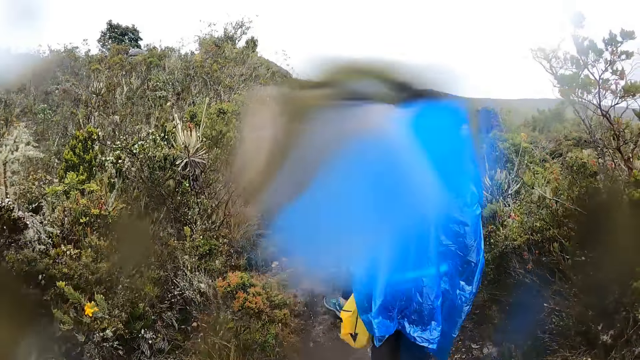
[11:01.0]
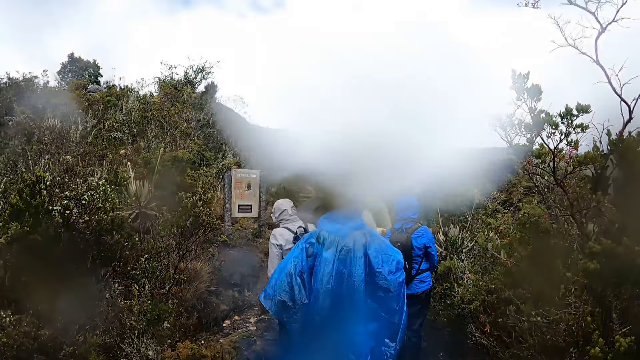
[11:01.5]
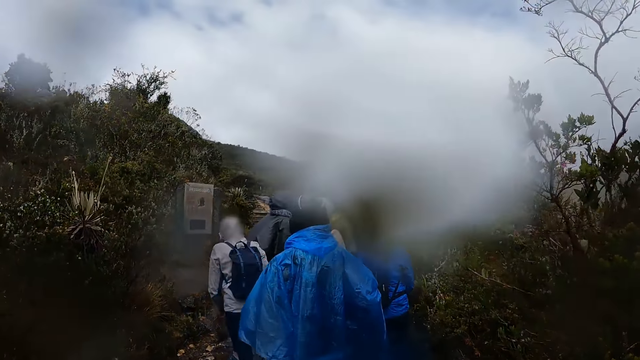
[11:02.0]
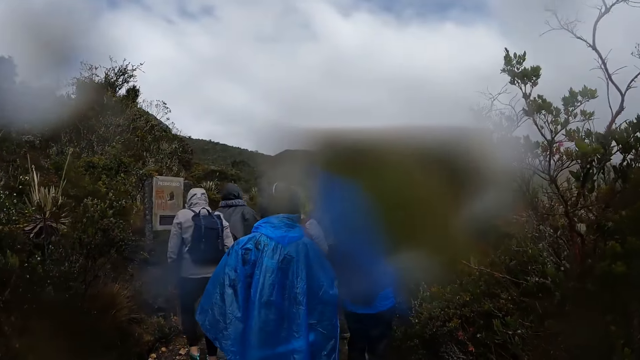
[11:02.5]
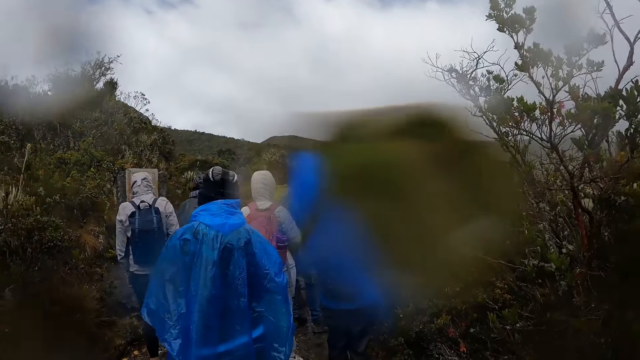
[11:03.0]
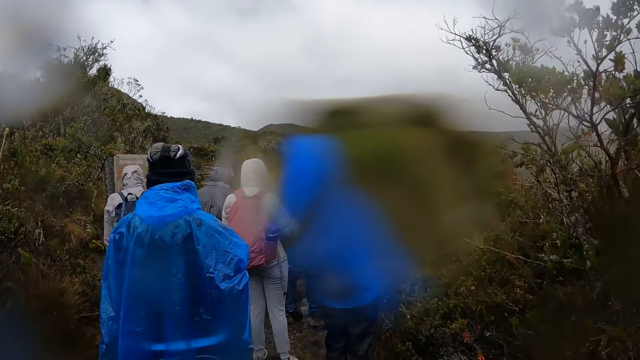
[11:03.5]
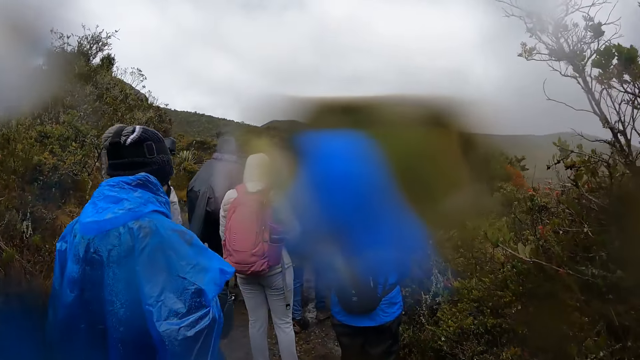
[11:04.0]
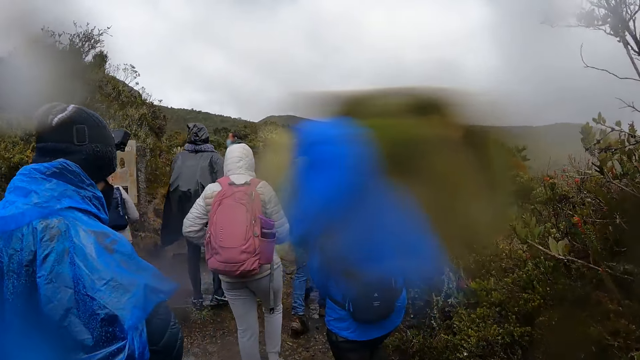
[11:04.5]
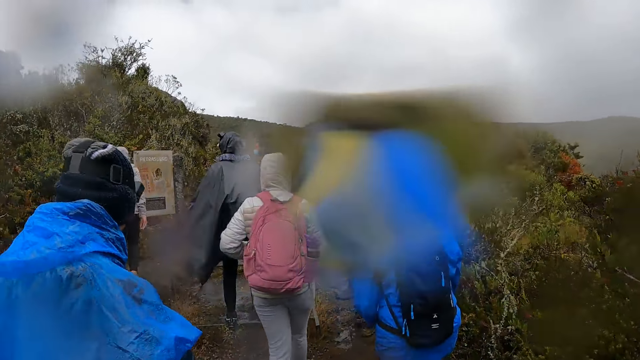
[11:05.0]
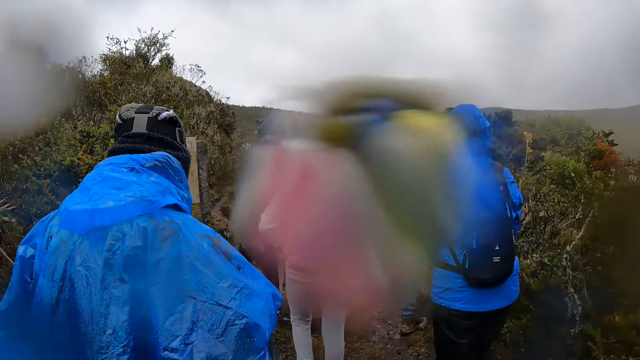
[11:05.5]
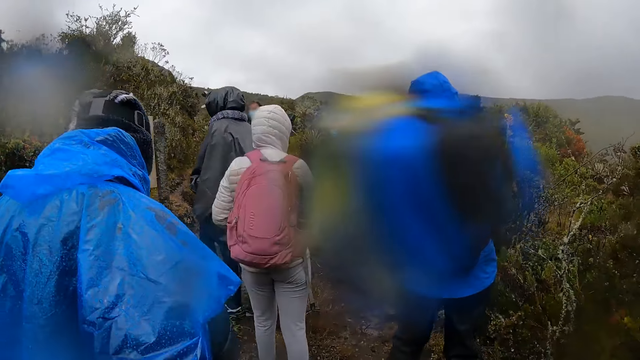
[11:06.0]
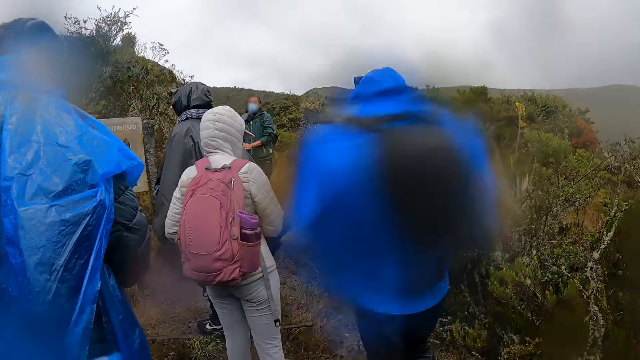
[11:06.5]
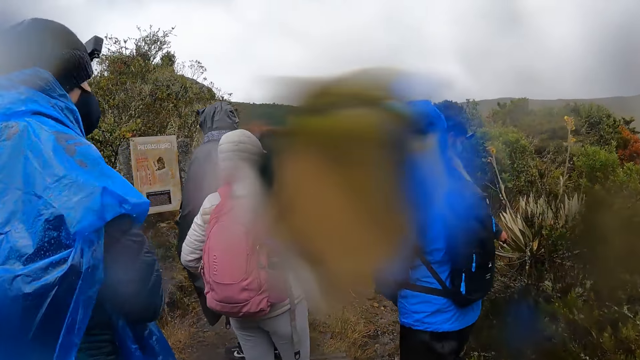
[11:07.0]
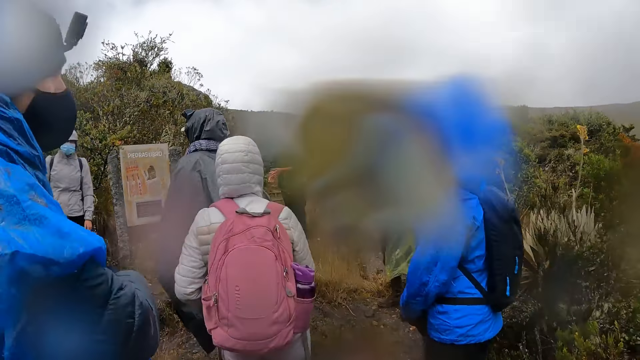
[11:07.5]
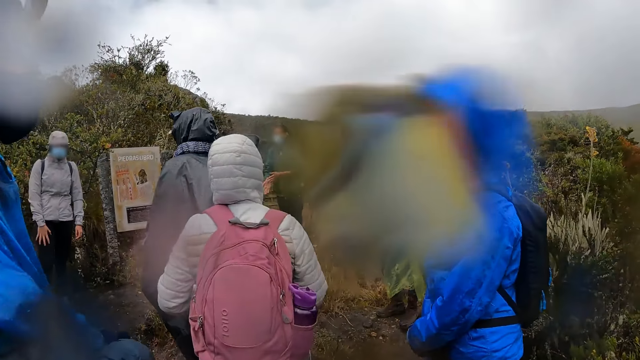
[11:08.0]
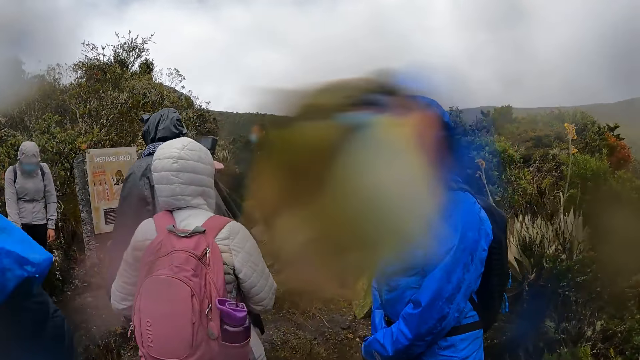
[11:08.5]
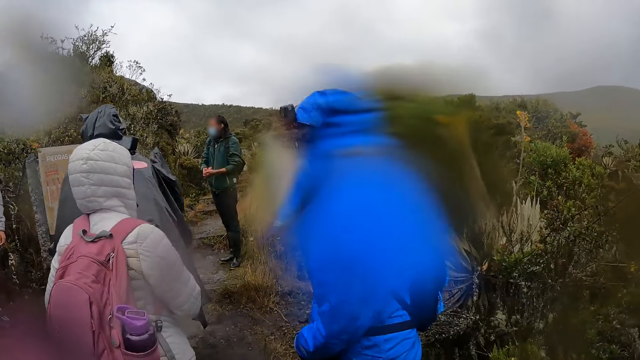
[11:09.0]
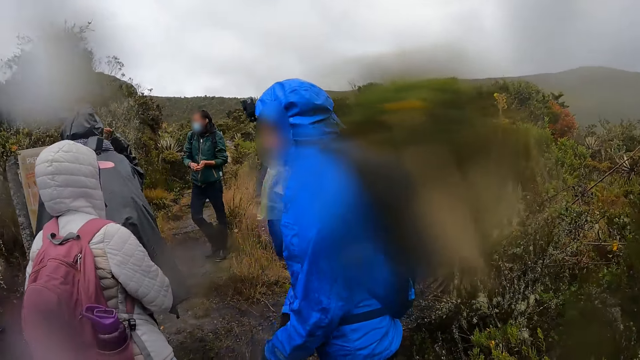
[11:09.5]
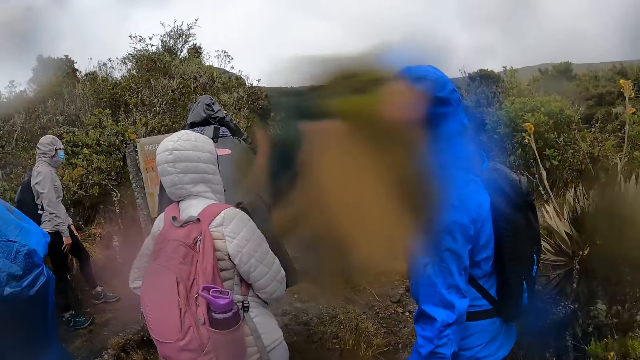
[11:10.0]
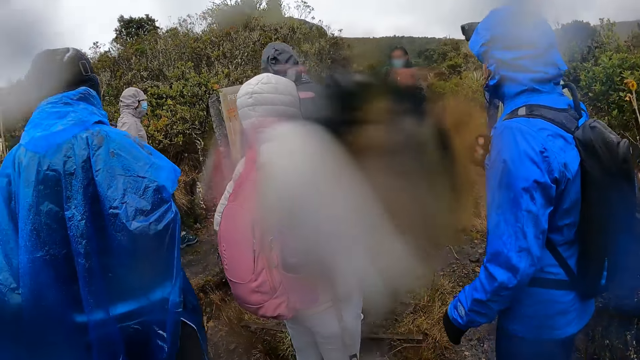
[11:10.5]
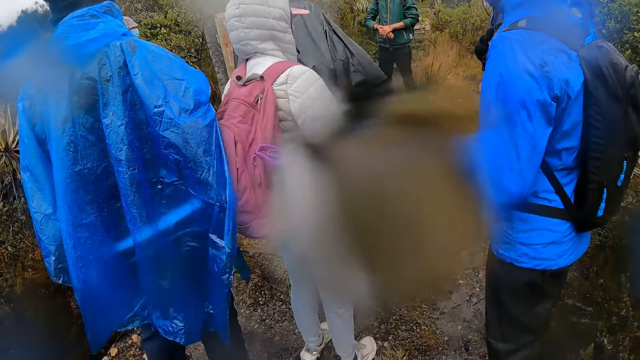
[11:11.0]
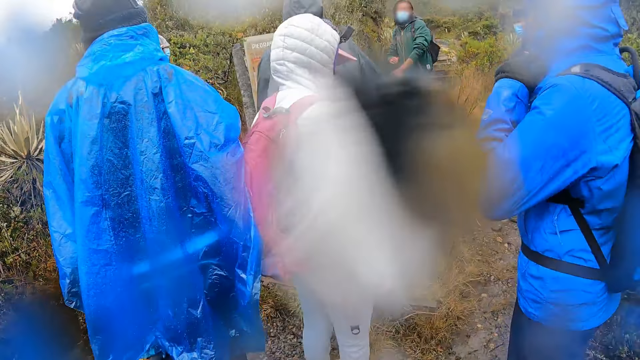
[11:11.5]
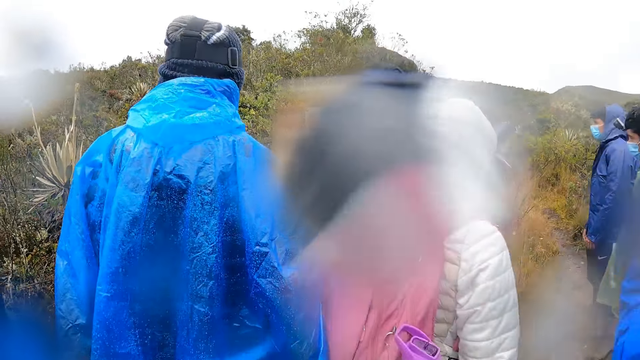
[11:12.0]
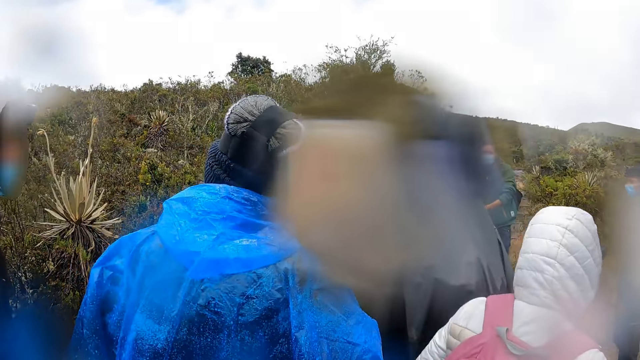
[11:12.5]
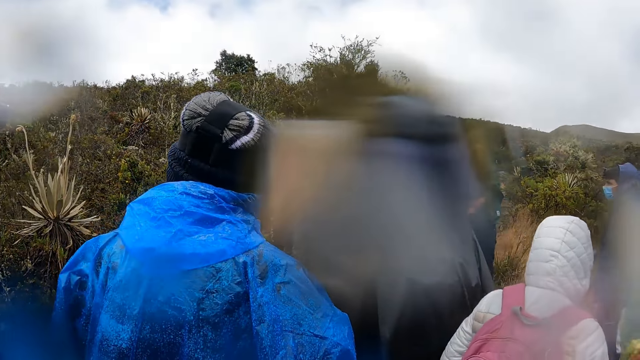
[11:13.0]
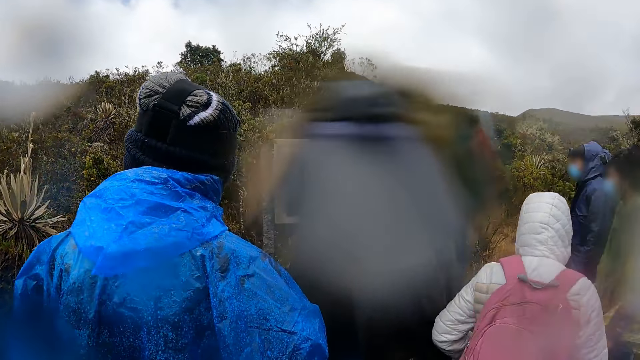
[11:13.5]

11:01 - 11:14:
The third woman stands. Another woman stops. The first man moves hands. The camera wearer stays on the pathway with a group of people. They look around.

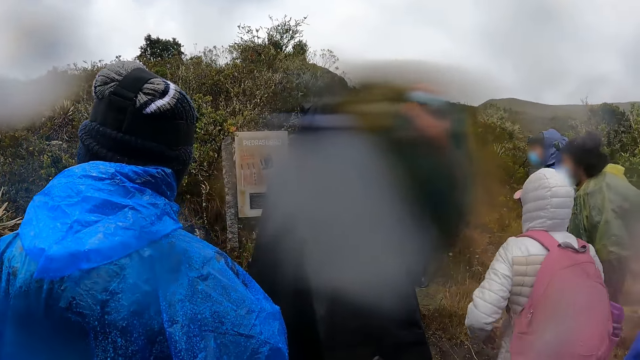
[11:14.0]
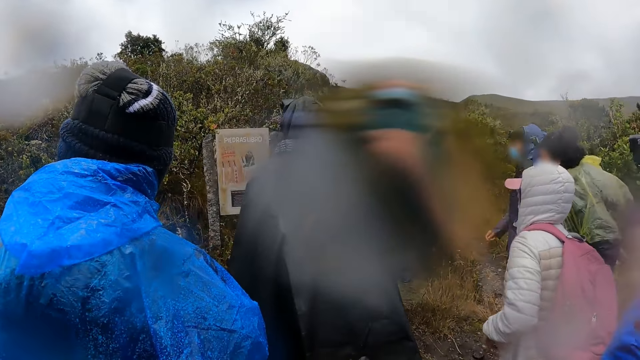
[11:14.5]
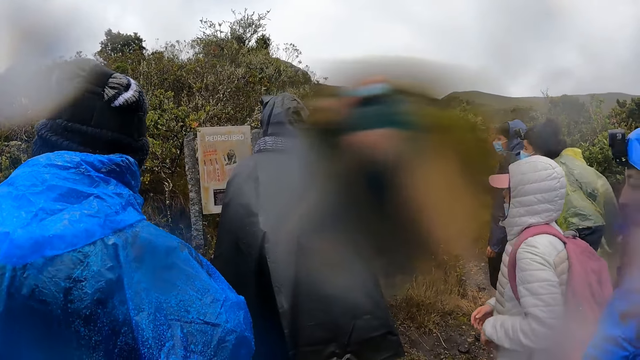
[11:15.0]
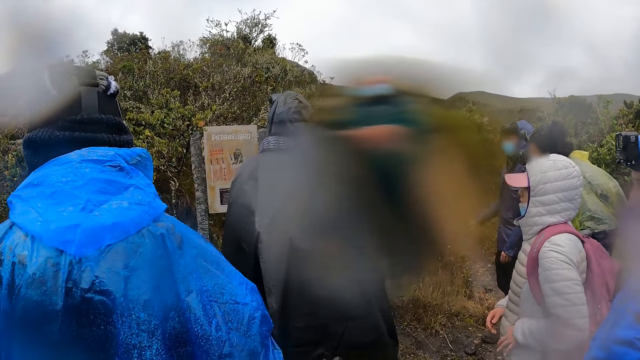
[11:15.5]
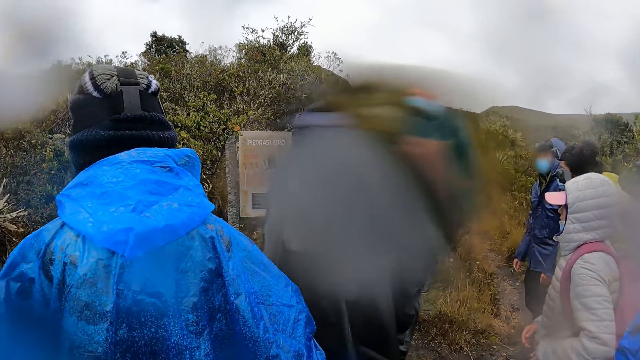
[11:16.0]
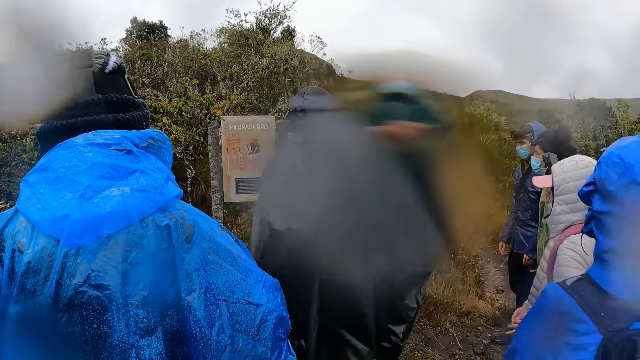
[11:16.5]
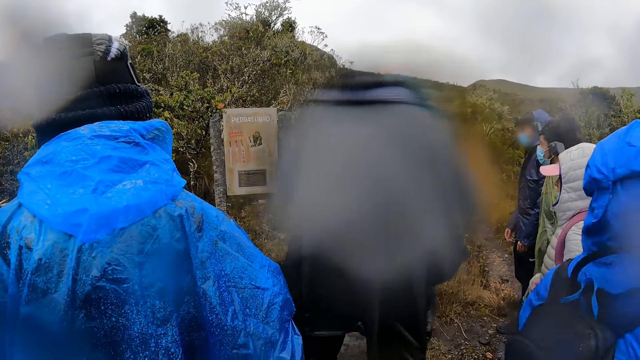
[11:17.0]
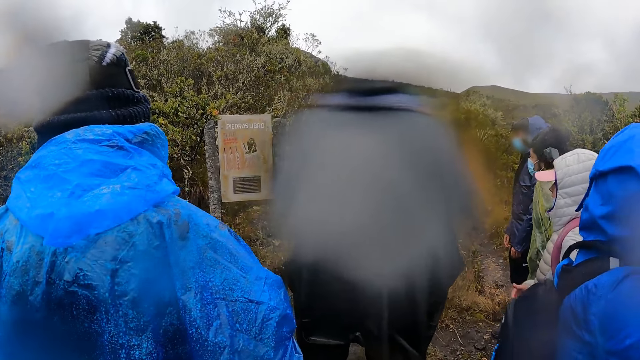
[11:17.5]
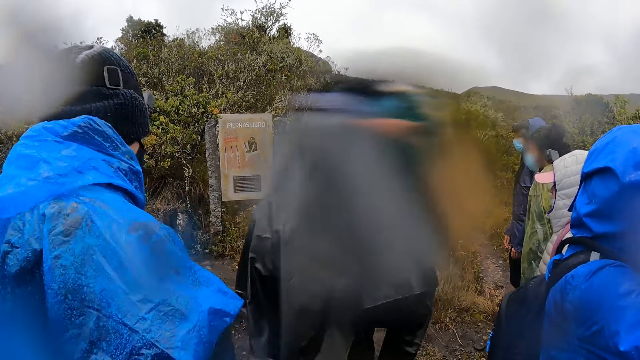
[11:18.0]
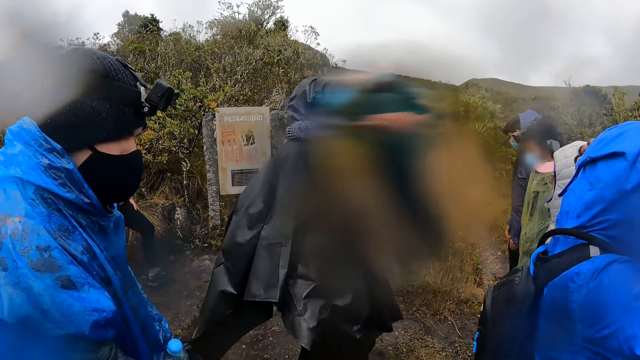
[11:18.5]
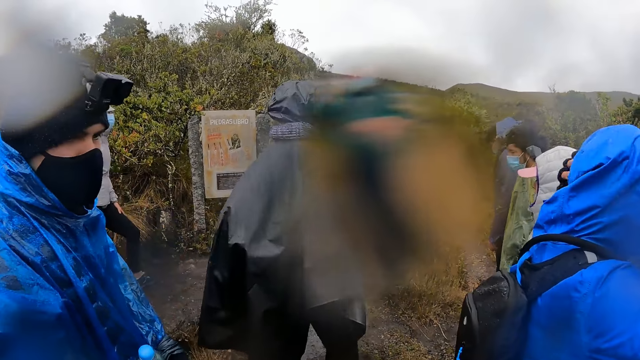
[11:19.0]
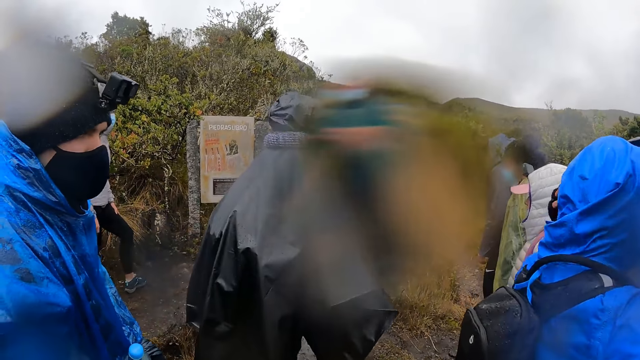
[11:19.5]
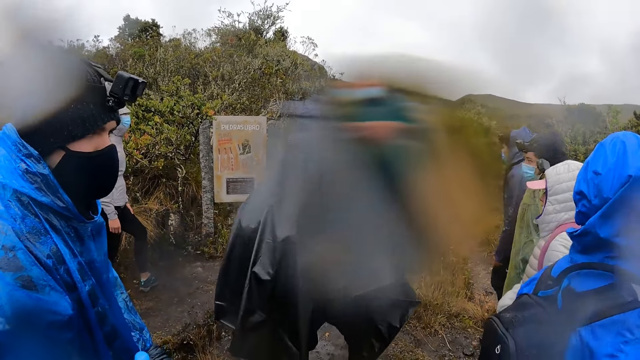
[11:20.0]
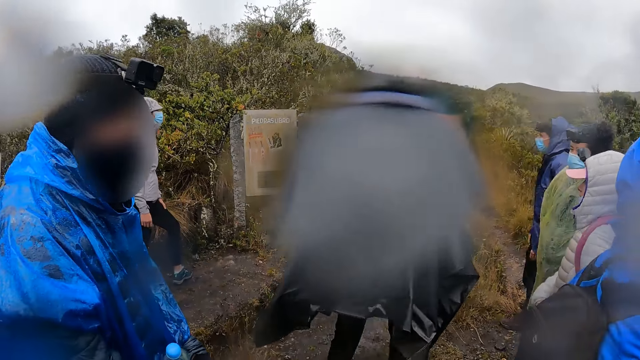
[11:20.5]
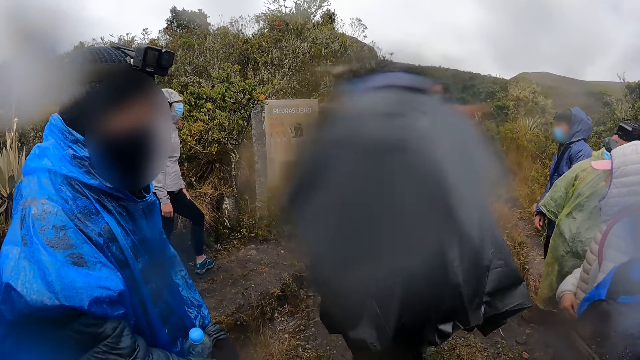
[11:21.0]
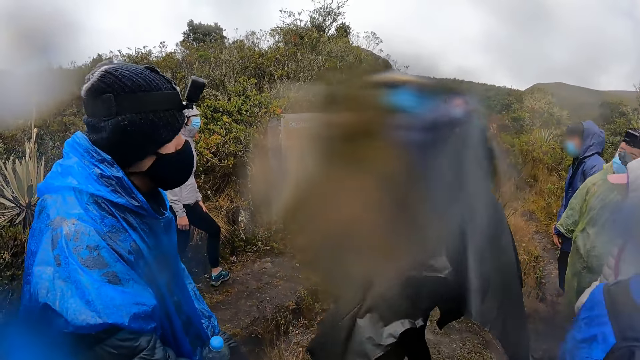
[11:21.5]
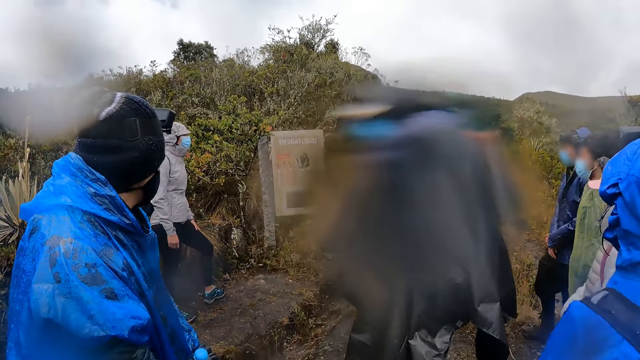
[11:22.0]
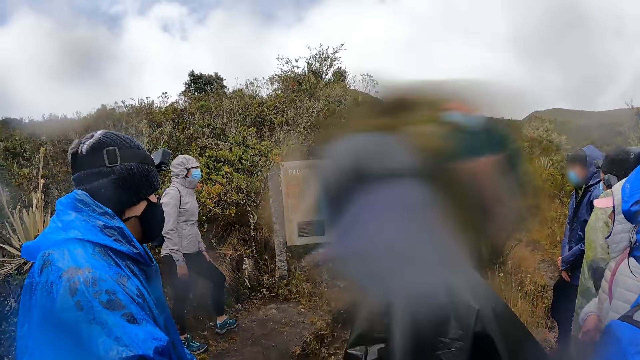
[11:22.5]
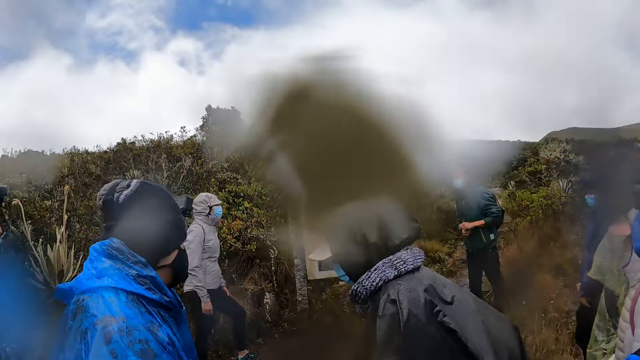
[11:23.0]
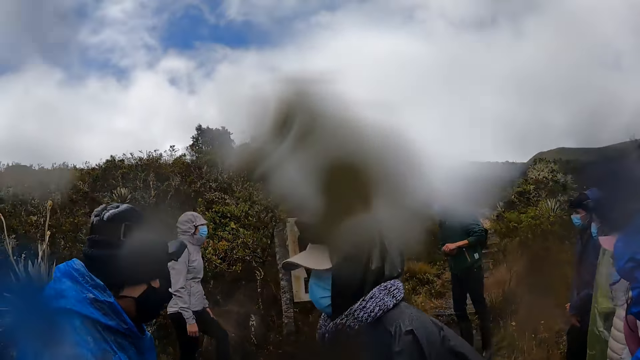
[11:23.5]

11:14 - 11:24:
A man converses with the group of people on the pathway. The third woman moves.
